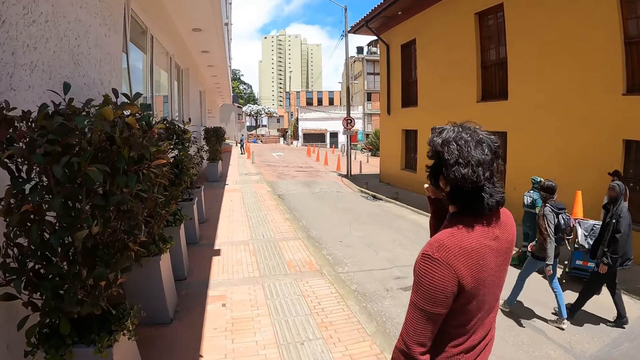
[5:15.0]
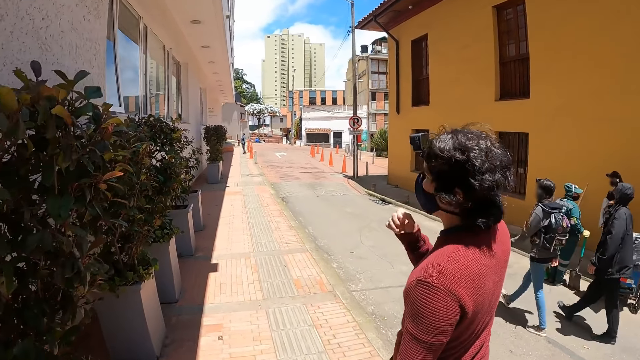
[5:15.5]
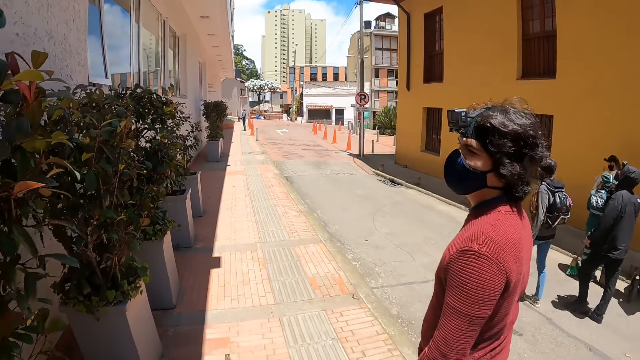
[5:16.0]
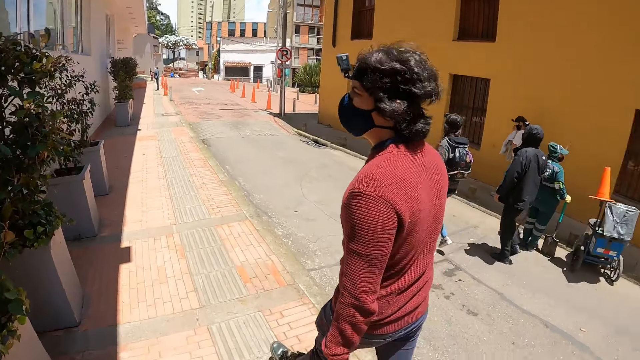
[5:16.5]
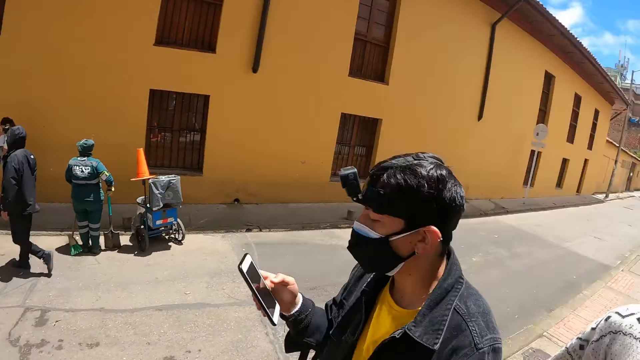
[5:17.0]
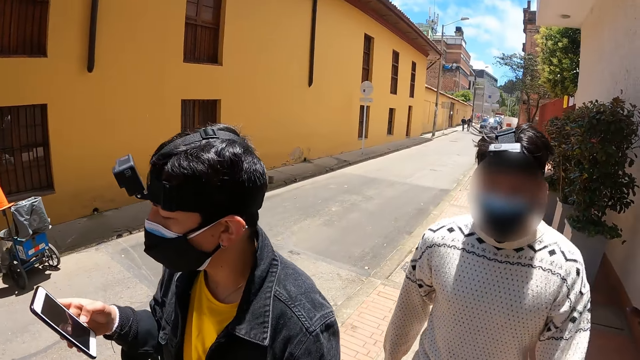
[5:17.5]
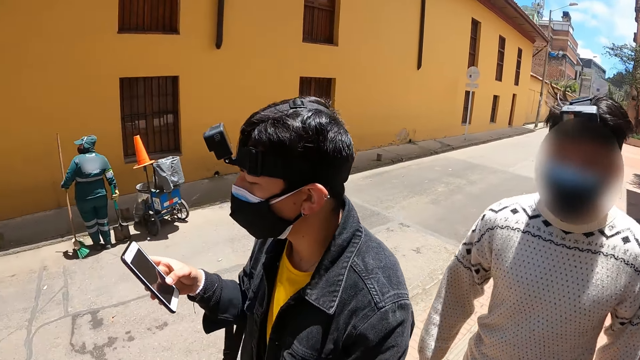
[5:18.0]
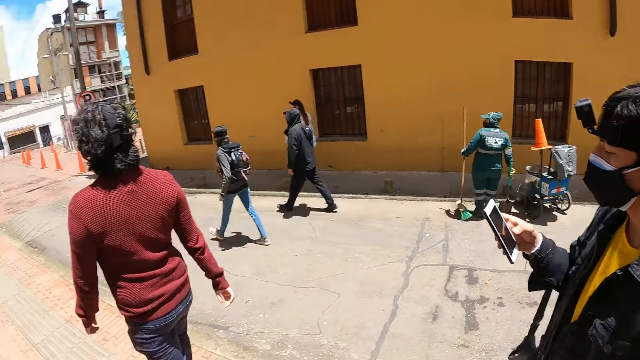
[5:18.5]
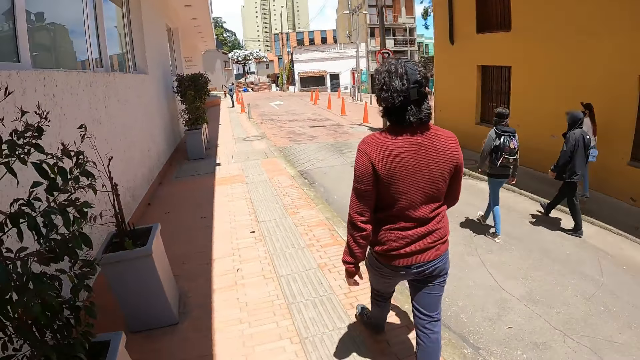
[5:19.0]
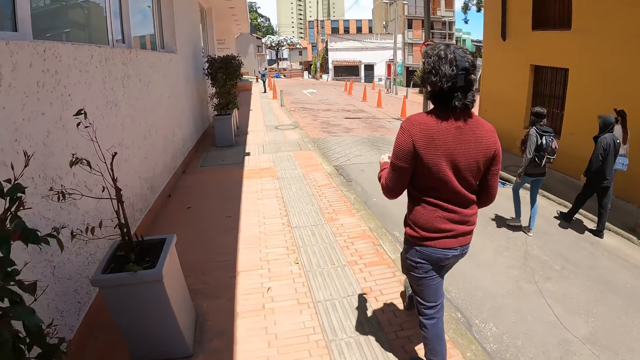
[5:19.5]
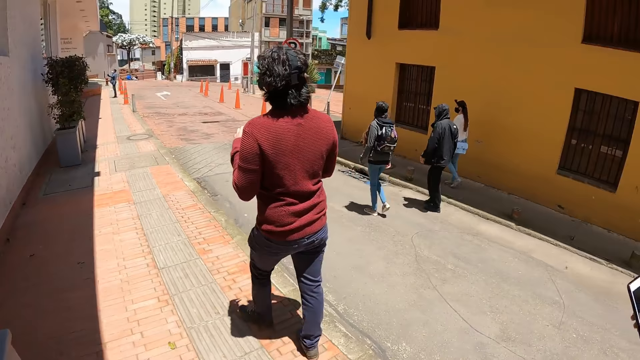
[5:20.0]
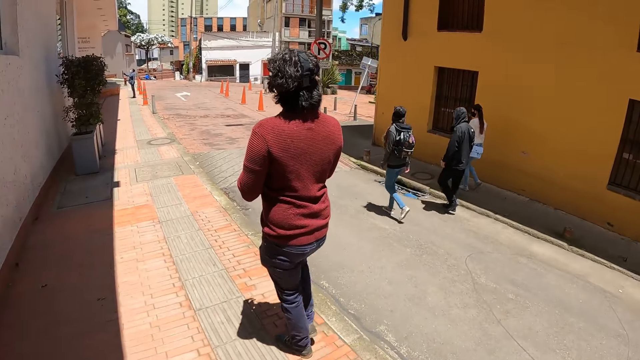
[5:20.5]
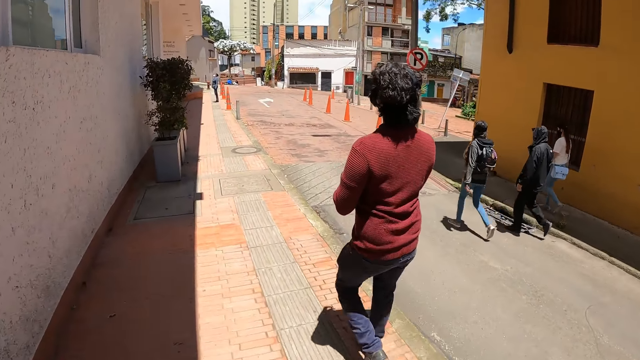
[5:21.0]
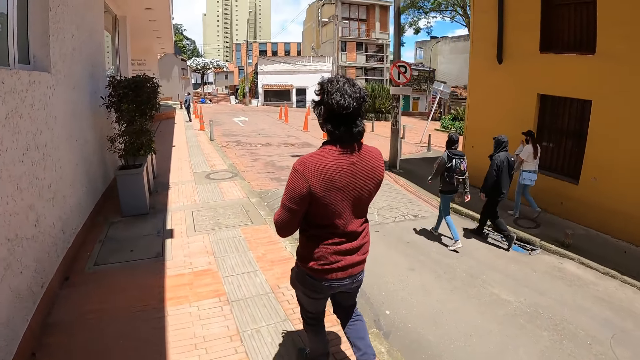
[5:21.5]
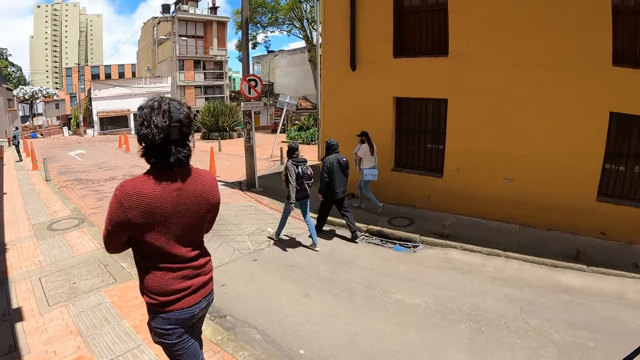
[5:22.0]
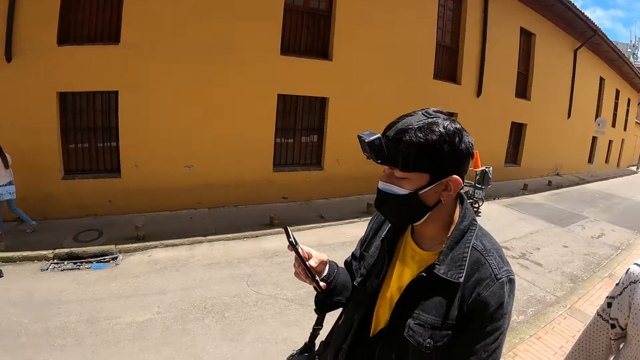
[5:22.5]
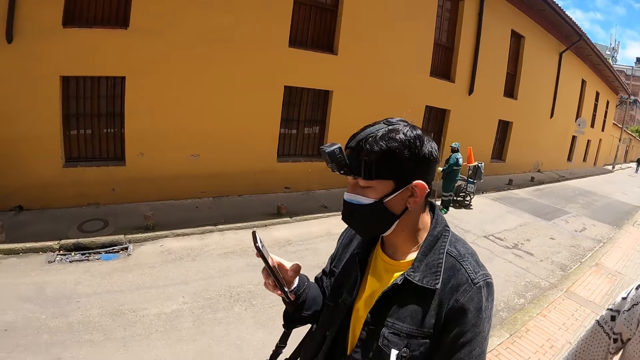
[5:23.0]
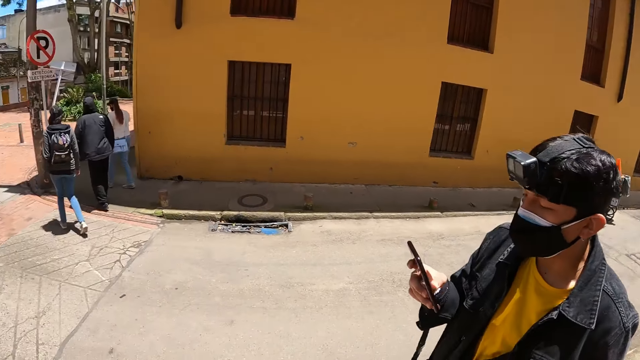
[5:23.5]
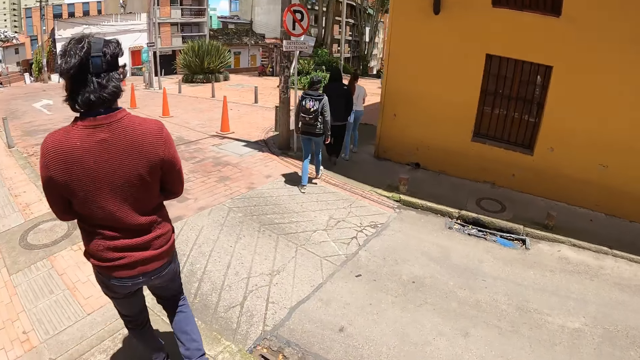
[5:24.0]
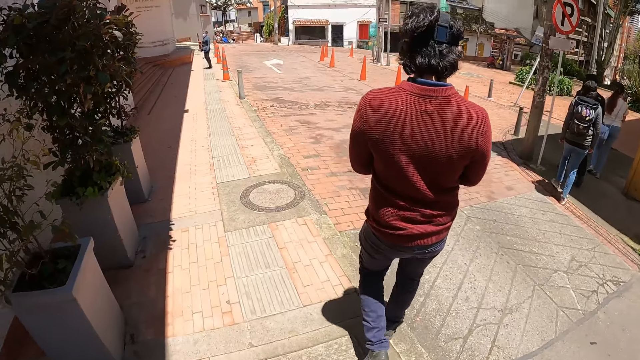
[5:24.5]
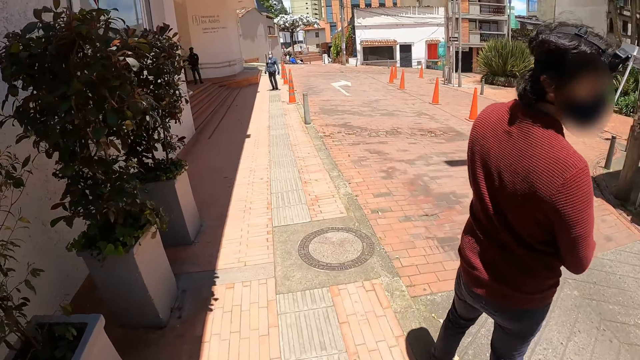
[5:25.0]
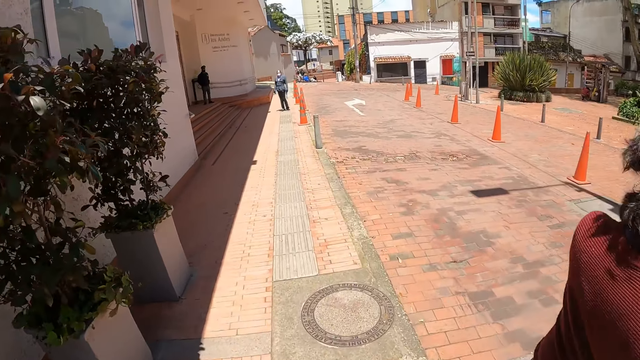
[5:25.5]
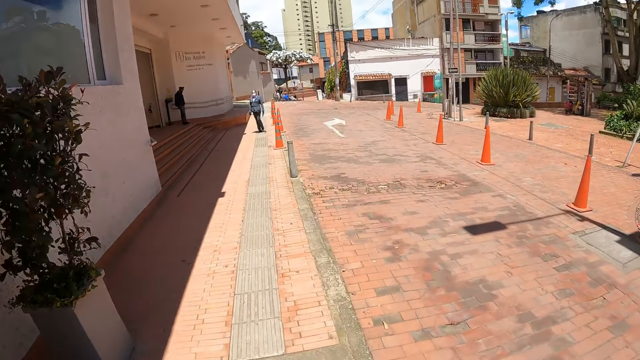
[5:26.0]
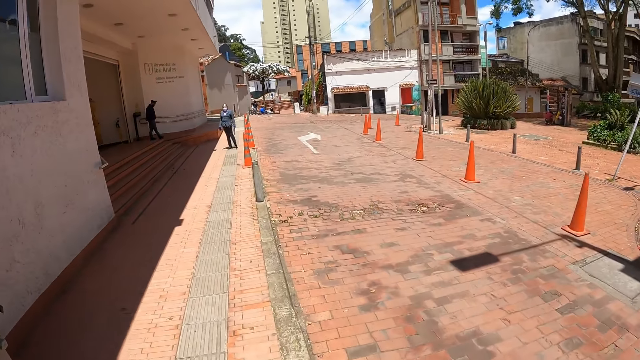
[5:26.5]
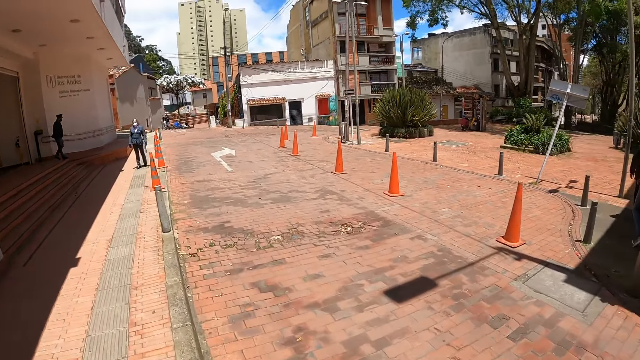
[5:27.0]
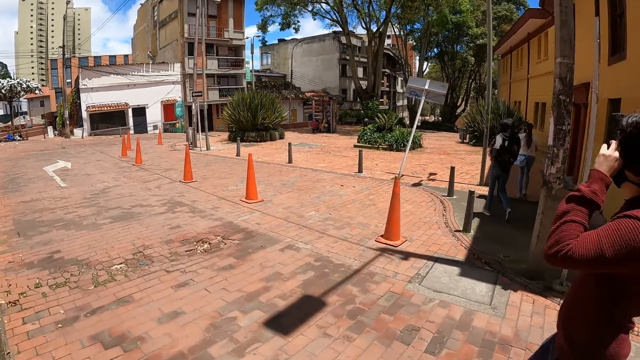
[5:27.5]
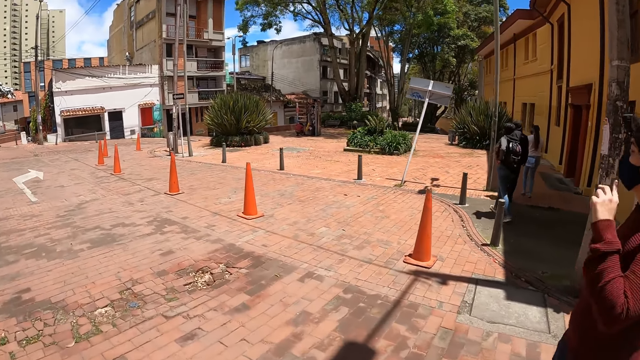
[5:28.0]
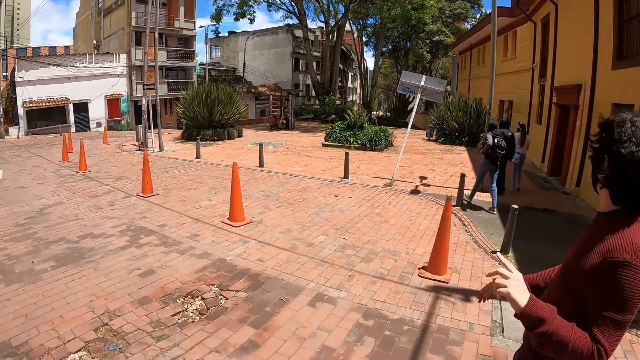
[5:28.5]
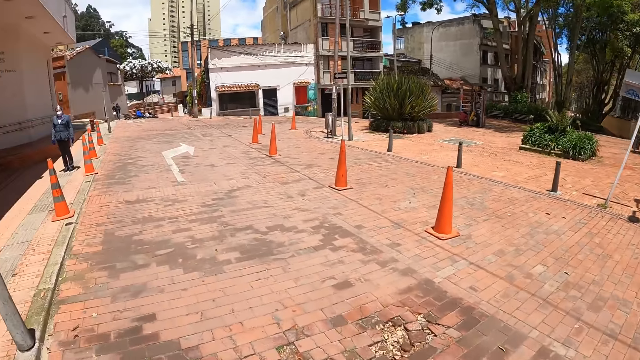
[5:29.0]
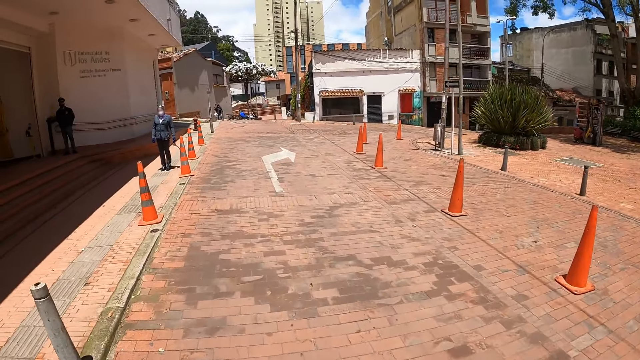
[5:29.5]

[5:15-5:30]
The camera wearer looks behind. A man scrolls on the cellphone. The camera wearer walks on the sidewalk. The man looks behind and walks around.

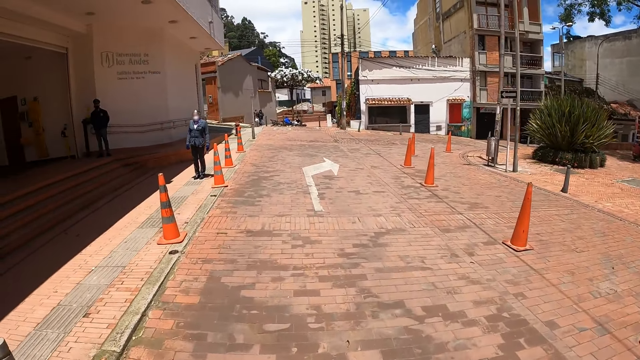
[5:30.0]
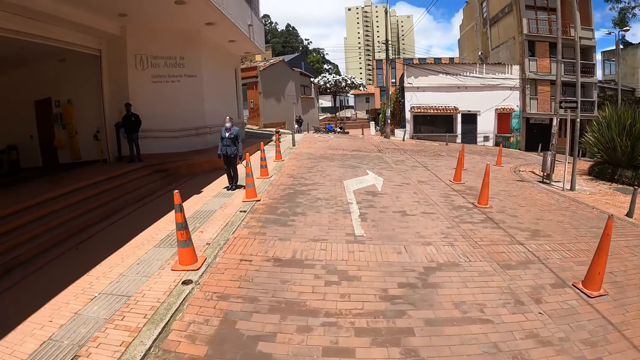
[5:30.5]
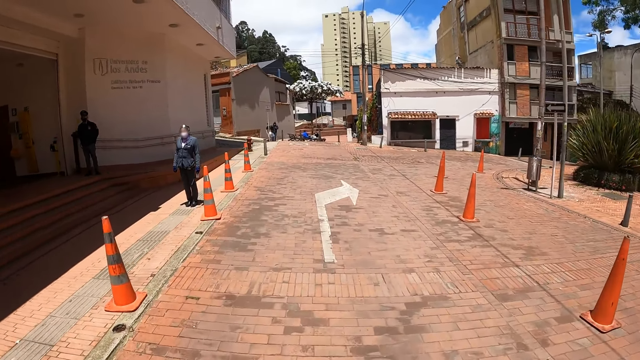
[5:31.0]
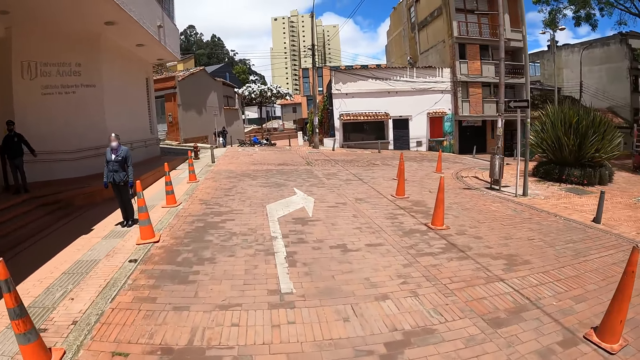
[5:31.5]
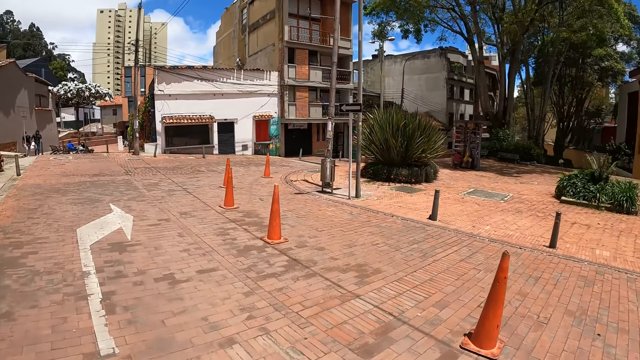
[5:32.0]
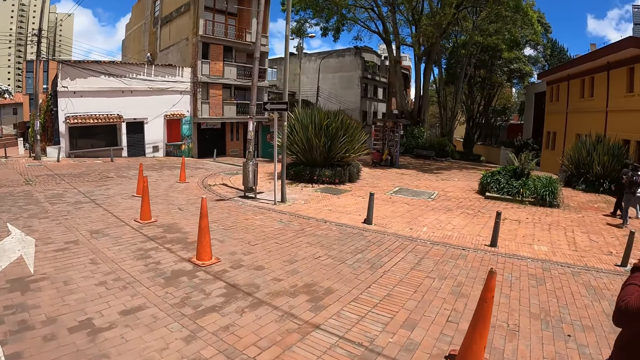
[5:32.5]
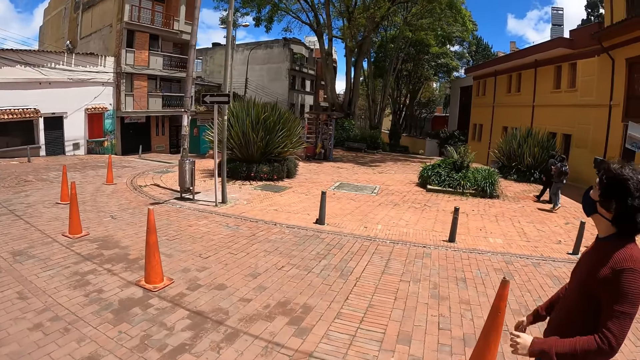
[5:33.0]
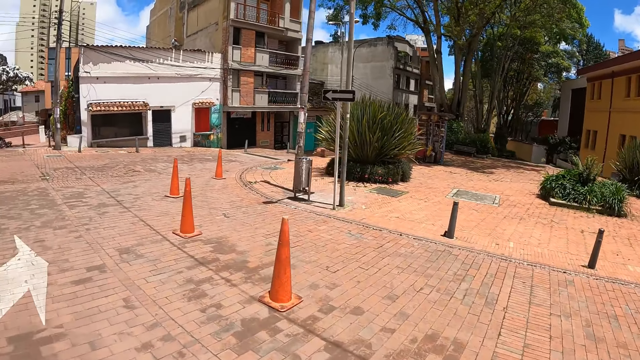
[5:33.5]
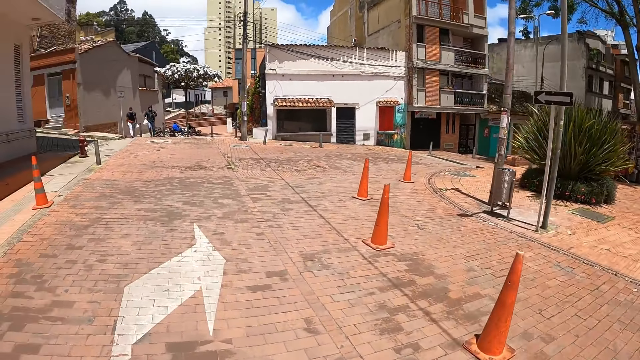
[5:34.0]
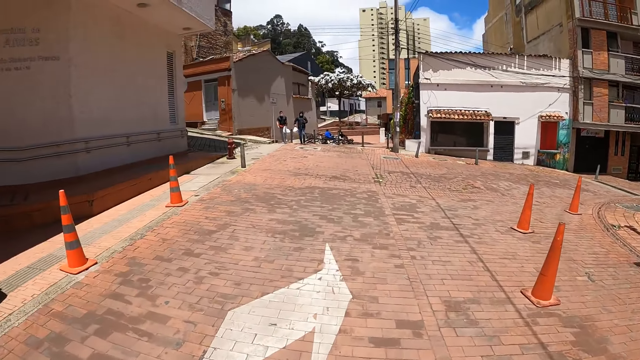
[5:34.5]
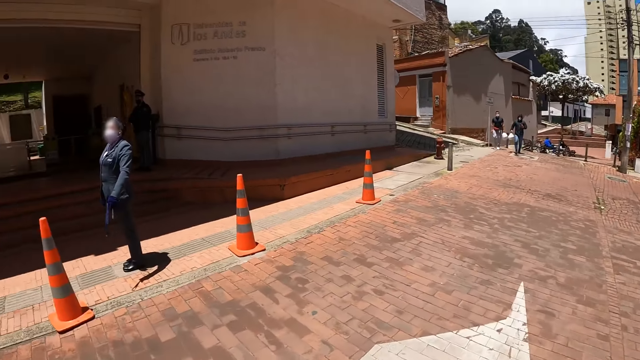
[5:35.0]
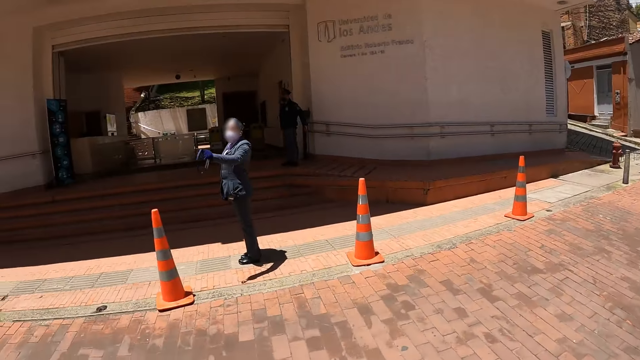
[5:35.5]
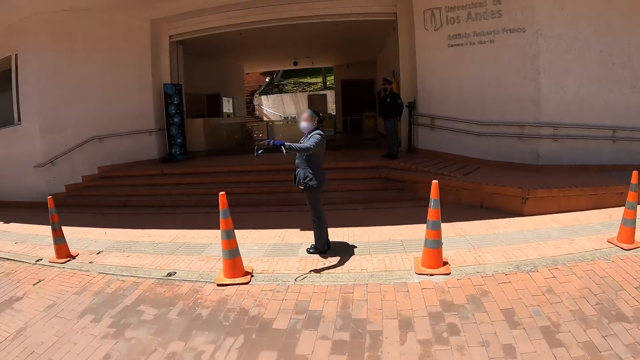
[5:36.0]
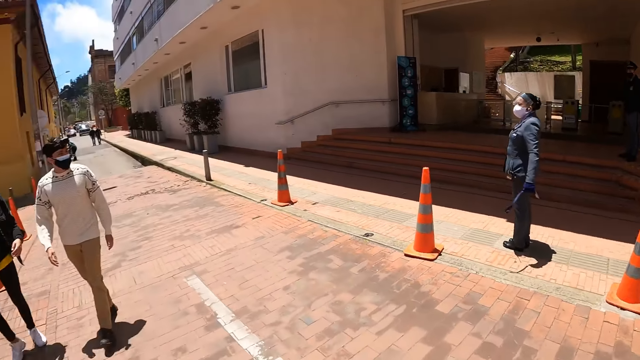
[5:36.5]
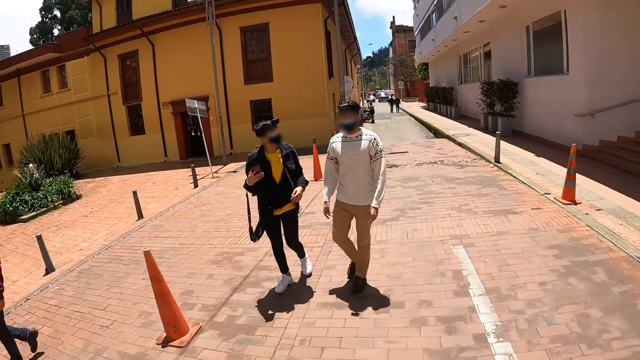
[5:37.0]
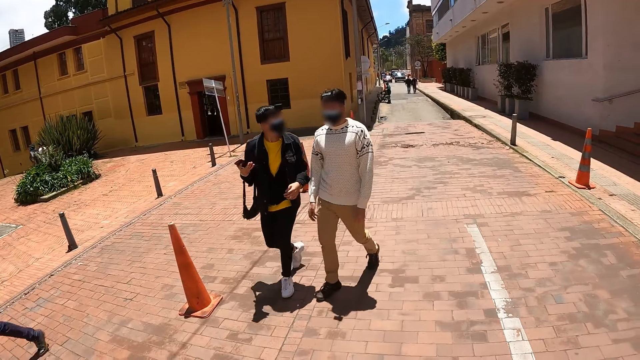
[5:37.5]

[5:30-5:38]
A woman lifts the hand. The camera wearer looks behind. They look around the building.
